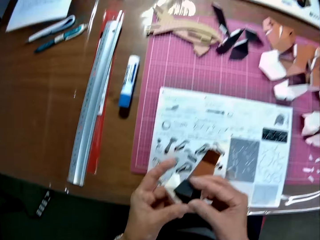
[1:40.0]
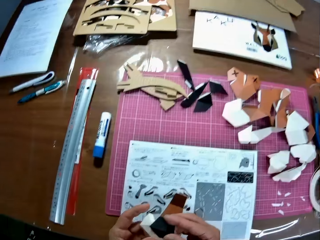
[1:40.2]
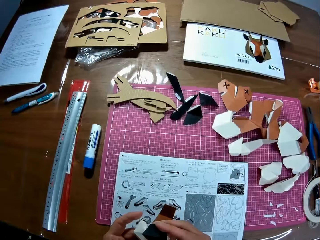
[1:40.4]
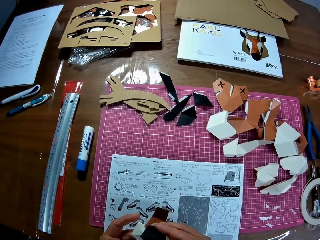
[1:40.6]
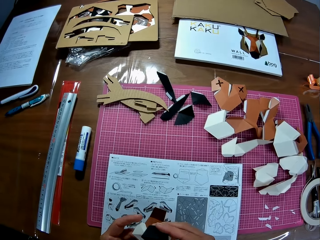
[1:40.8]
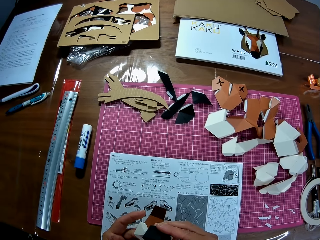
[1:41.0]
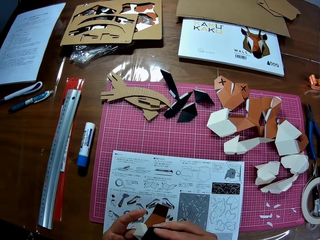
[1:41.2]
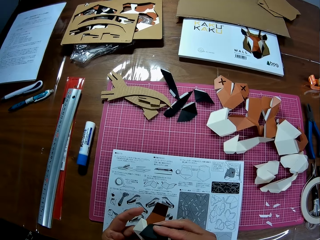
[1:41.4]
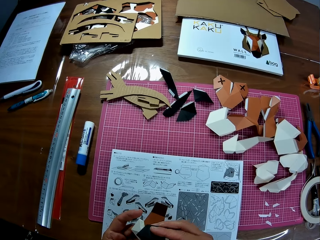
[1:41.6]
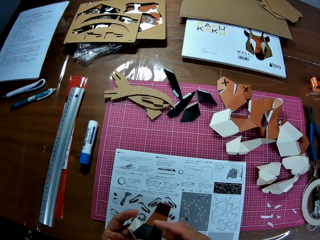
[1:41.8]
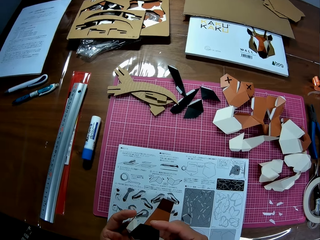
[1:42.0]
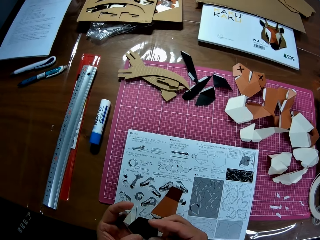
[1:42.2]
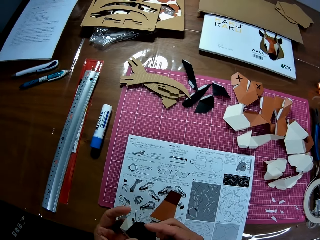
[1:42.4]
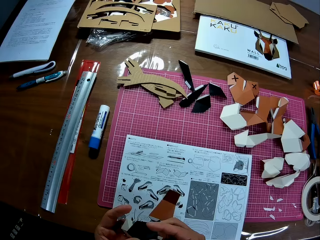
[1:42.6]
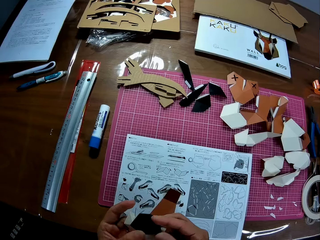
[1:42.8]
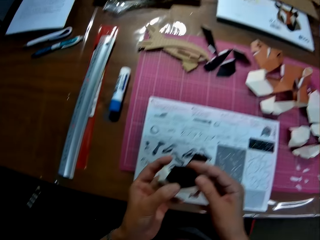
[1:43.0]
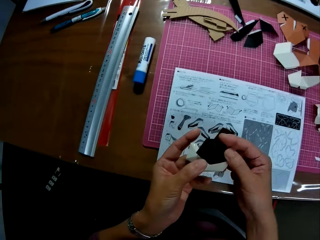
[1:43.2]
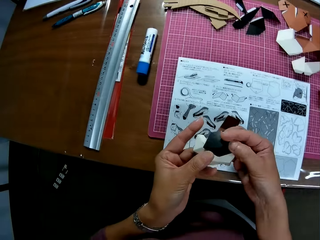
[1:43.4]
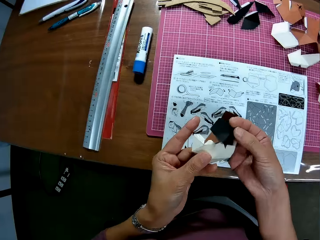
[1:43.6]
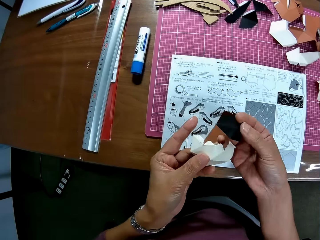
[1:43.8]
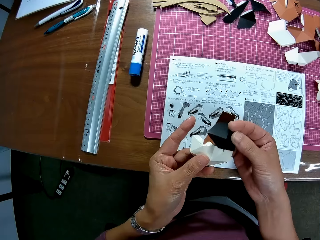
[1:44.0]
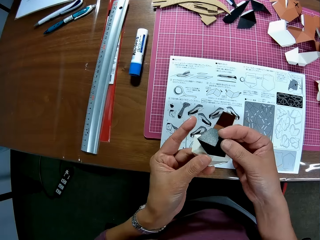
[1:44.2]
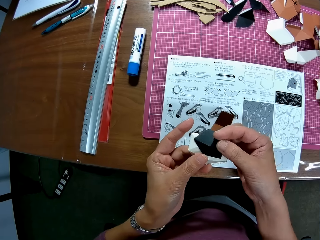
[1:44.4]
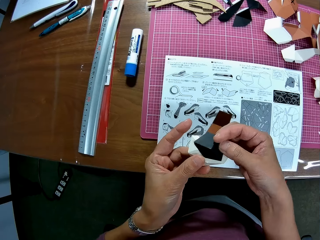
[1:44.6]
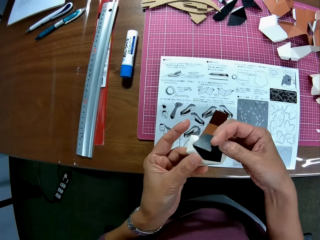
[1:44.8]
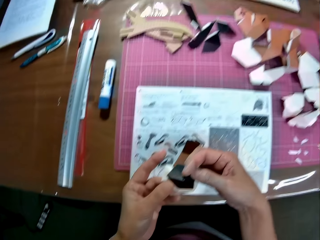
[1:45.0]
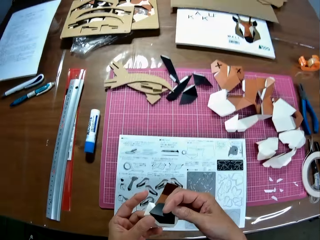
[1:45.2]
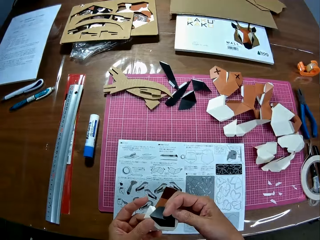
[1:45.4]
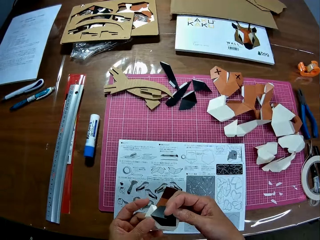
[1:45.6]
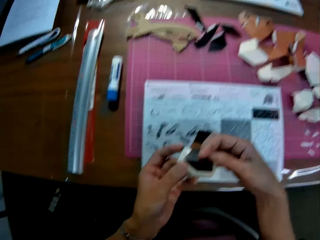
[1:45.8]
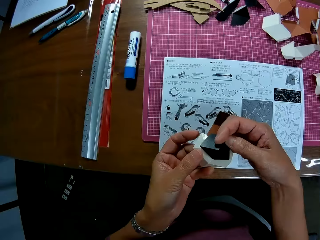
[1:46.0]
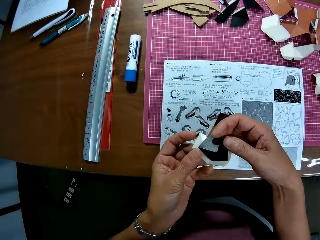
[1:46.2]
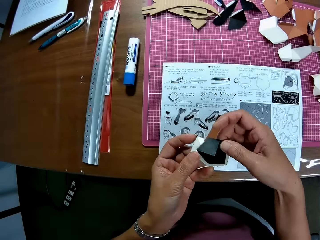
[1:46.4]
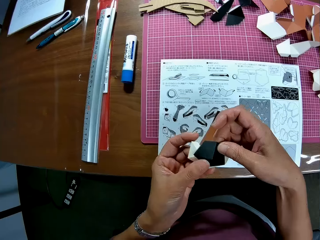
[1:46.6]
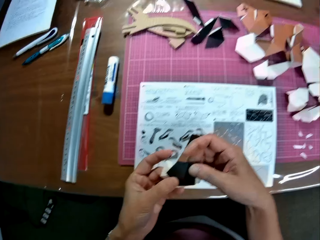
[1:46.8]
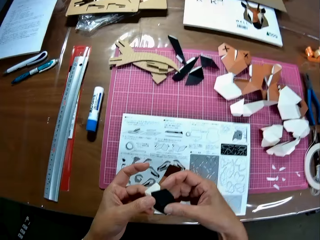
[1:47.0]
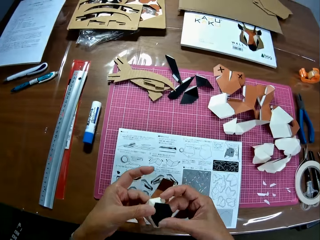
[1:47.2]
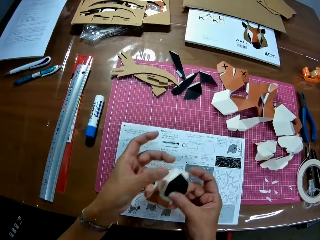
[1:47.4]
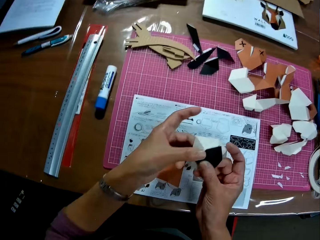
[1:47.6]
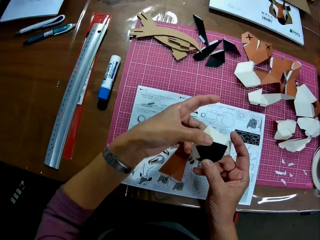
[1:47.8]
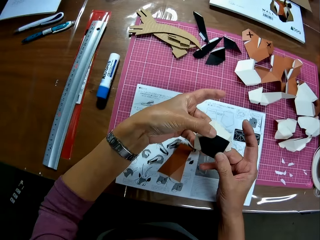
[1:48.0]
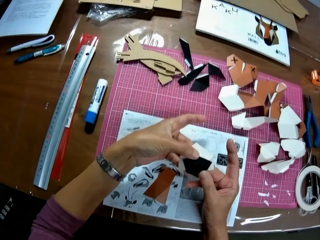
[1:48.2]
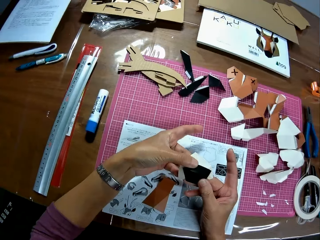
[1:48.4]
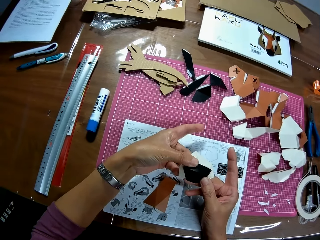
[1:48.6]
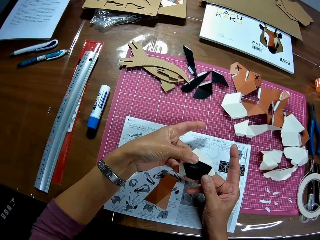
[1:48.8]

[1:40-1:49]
The camera wearer looks around on the table. They join the papers together.

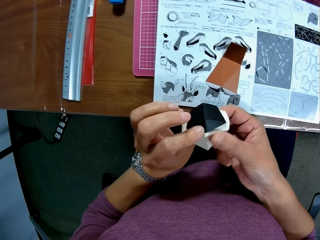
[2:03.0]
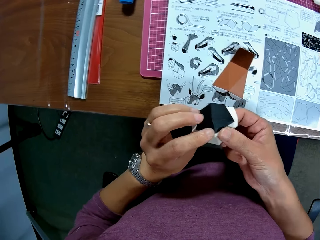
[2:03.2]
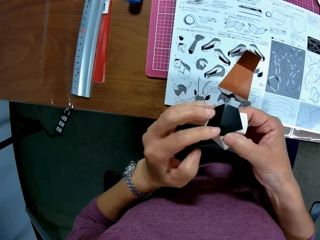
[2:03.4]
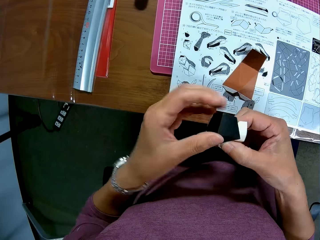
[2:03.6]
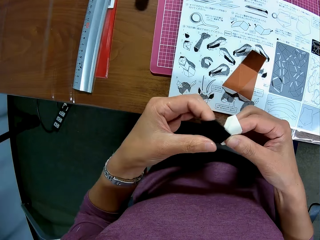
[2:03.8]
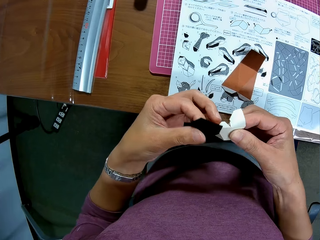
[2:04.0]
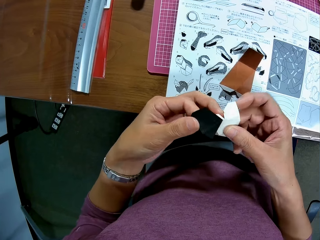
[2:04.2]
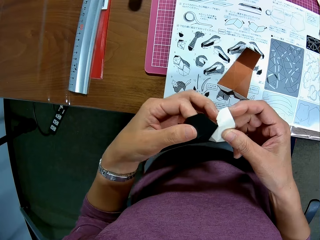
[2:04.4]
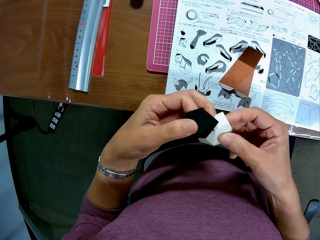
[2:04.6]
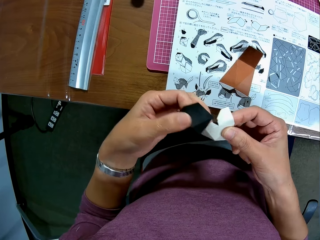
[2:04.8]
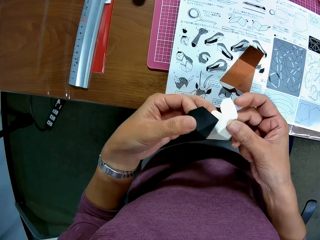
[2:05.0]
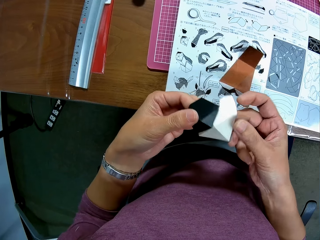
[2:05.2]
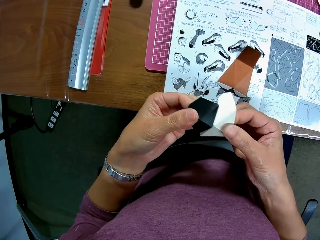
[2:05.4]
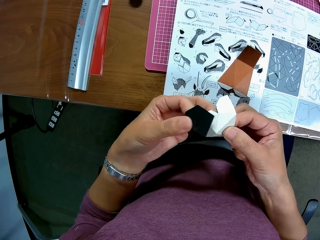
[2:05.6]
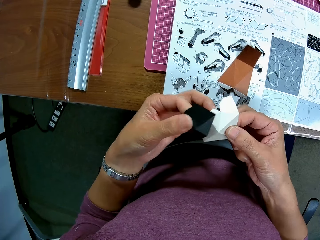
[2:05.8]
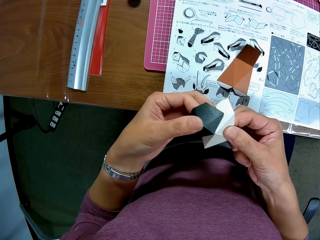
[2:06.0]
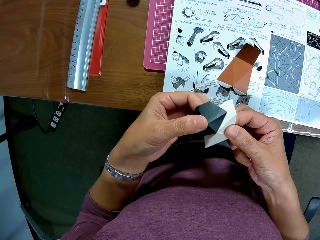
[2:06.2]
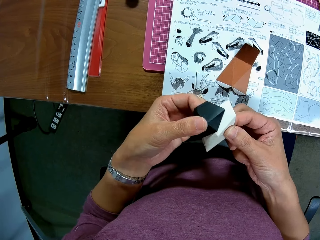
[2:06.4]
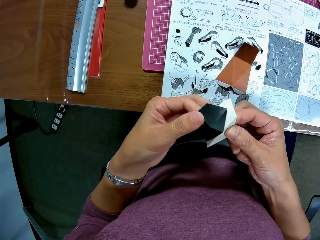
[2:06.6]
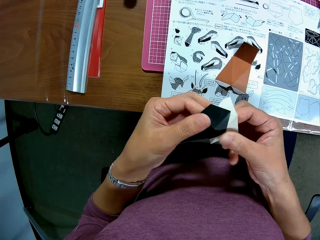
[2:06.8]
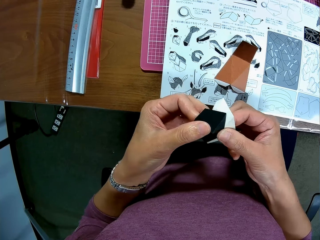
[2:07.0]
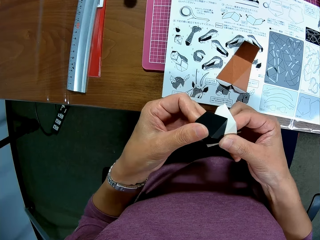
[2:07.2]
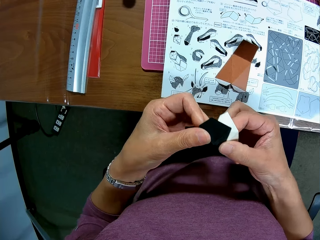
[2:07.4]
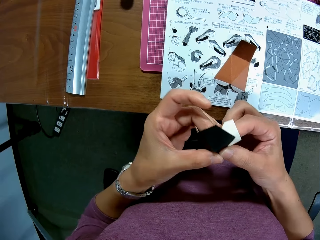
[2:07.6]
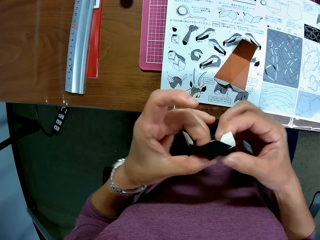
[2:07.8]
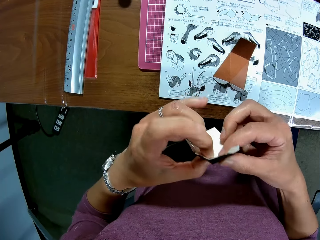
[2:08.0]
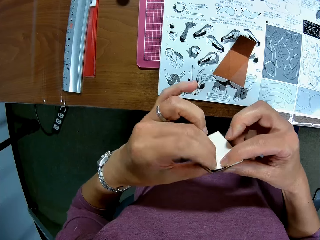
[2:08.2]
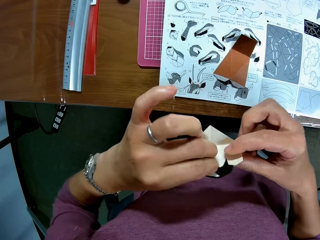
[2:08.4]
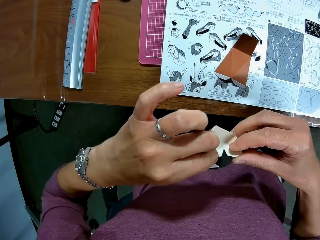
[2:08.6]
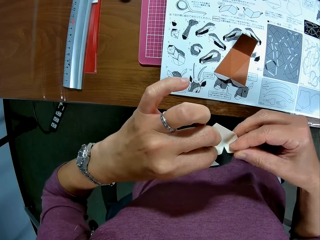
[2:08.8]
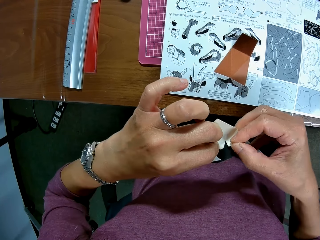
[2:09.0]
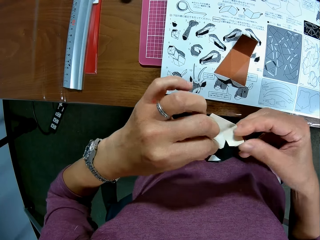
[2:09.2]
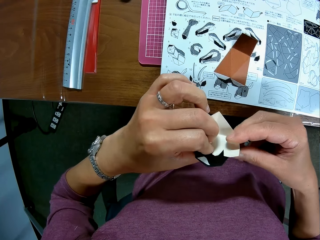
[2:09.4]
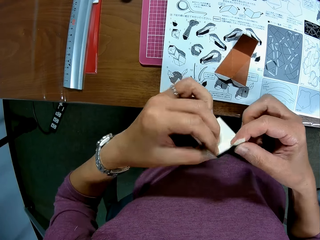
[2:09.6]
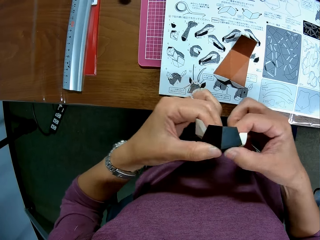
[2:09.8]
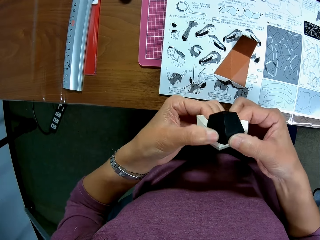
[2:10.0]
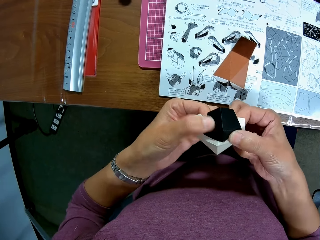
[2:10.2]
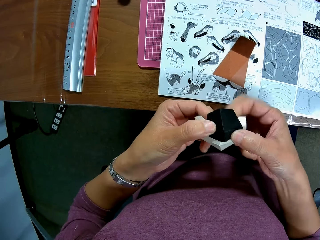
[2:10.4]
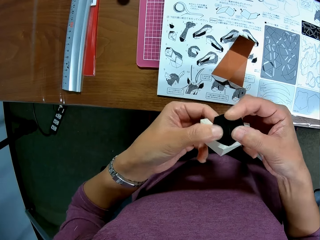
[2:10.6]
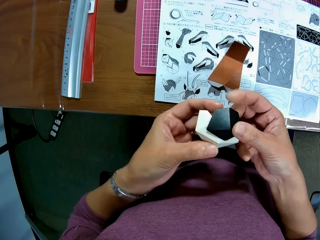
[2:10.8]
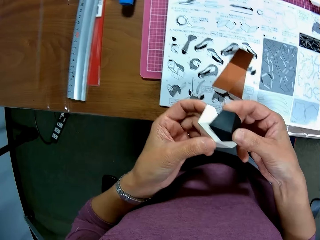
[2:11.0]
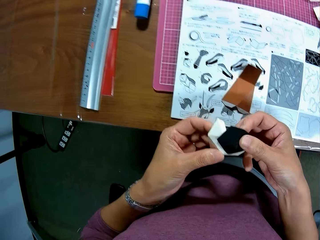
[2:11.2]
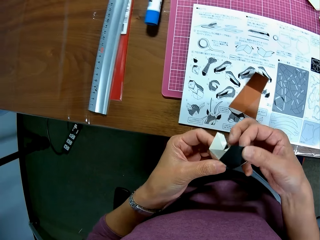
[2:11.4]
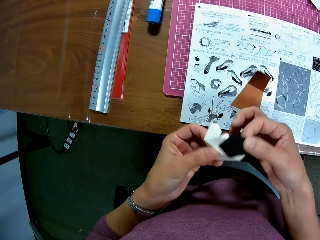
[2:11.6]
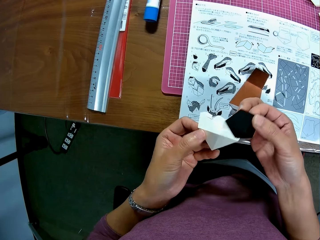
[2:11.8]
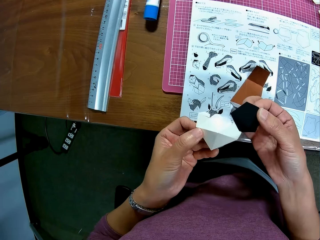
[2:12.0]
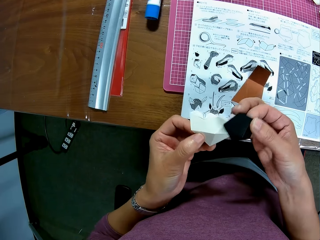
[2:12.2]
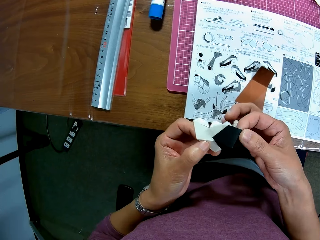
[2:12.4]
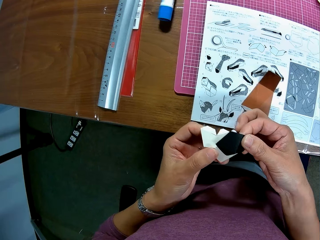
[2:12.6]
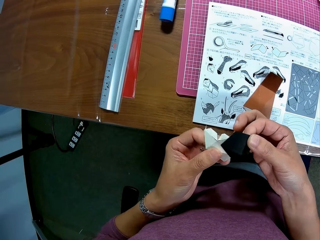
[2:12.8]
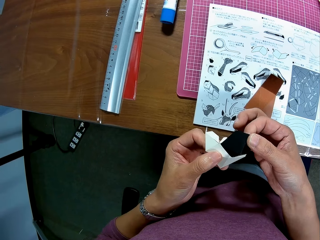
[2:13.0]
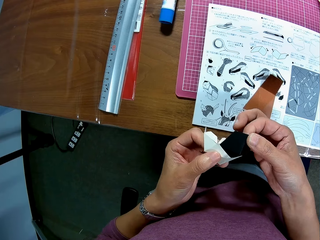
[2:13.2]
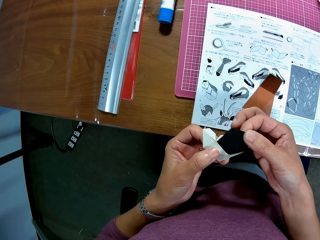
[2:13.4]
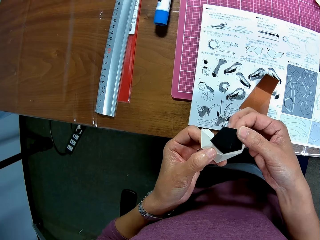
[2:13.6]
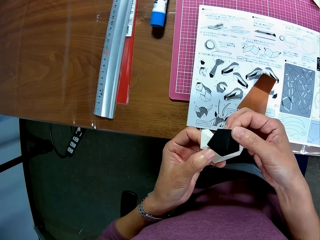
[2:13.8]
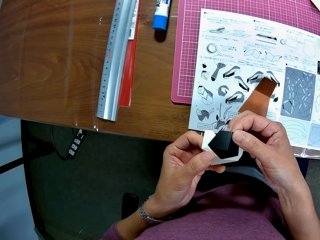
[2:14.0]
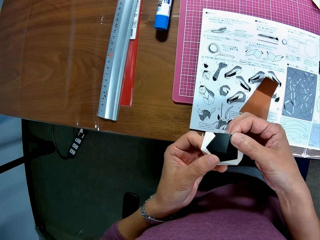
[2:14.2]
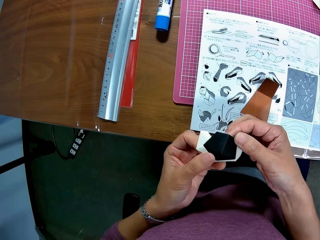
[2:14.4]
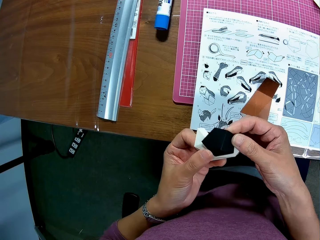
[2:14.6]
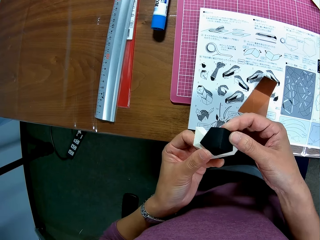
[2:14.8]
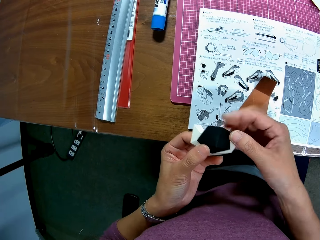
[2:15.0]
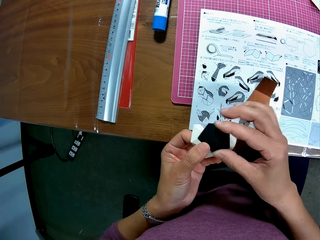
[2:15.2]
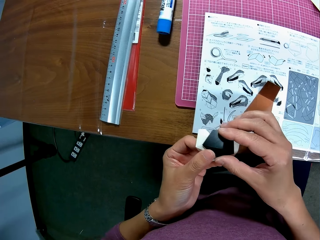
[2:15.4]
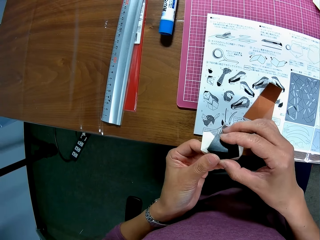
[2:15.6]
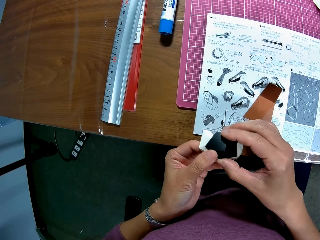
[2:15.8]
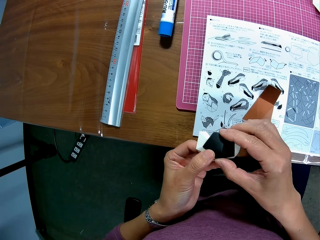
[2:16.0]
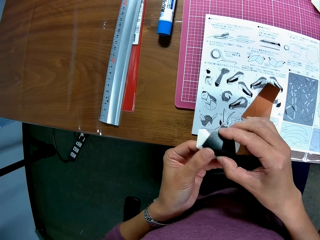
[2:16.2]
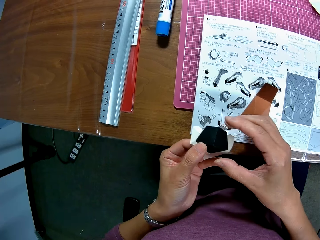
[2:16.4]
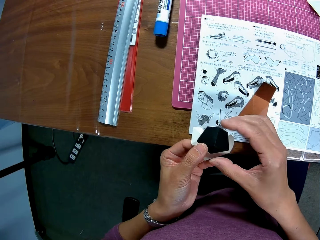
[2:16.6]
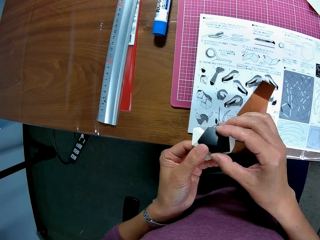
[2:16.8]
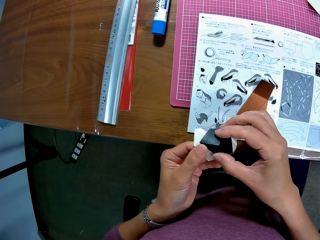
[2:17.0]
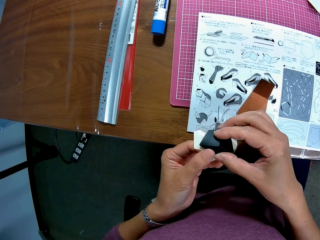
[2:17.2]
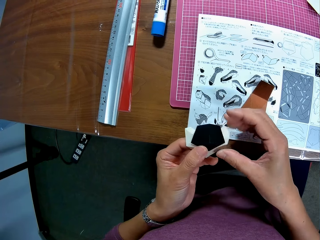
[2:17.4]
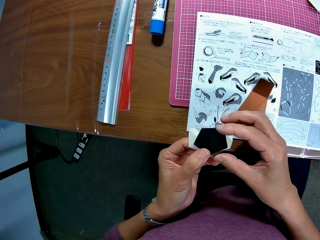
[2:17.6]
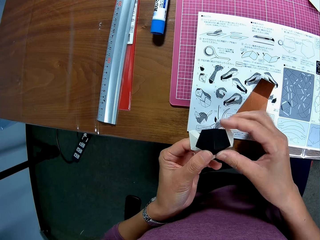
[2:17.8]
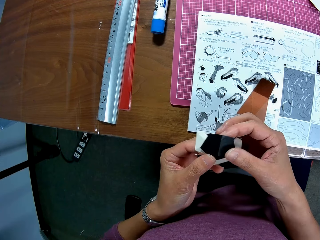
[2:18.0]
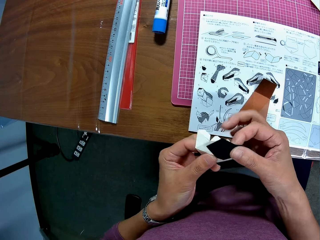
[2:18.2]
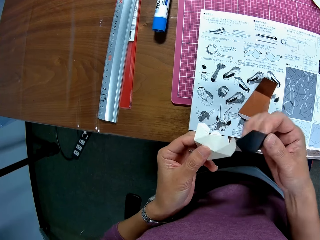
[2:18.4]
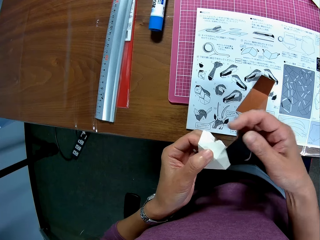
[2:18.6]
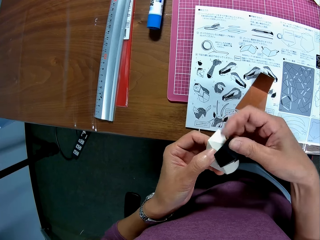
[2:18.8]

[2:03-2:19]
The camera wearer separates the folding. They join the papers together. They separate the folding. They join the papers together.
